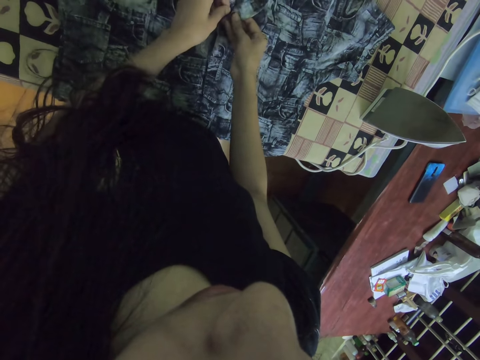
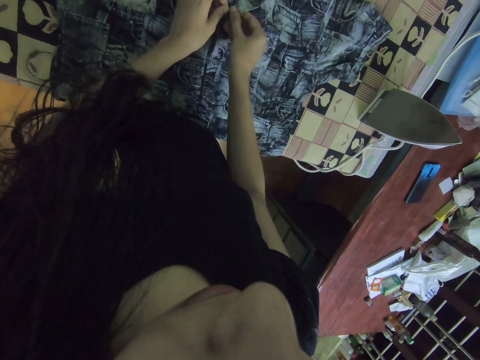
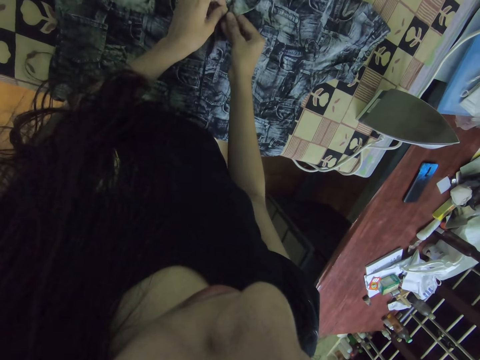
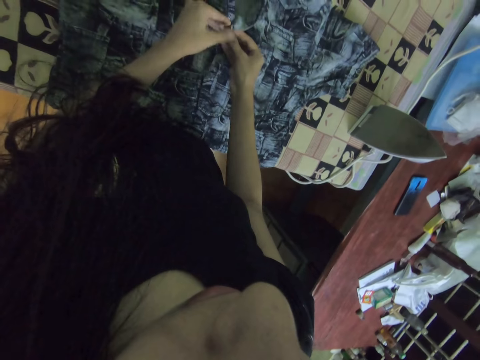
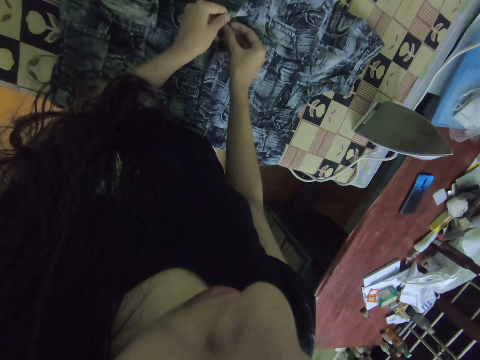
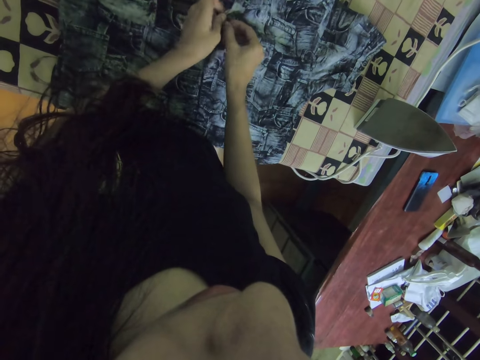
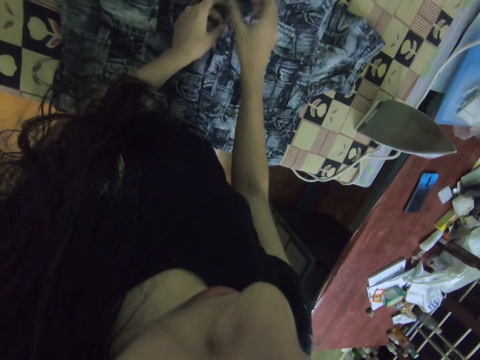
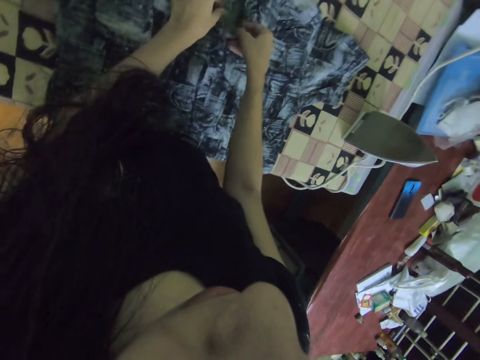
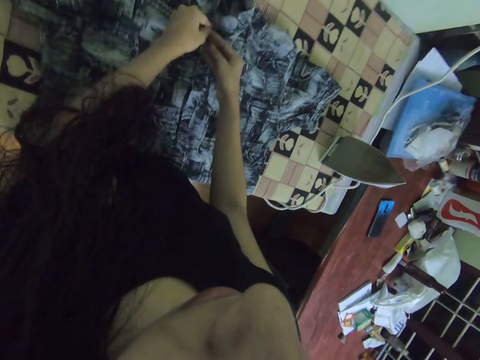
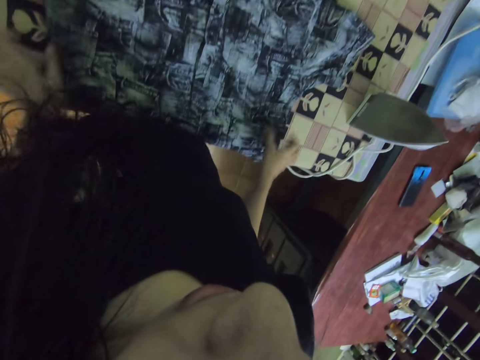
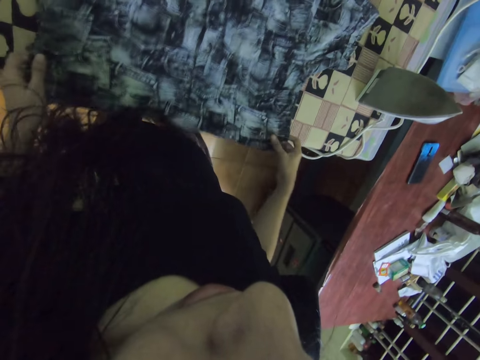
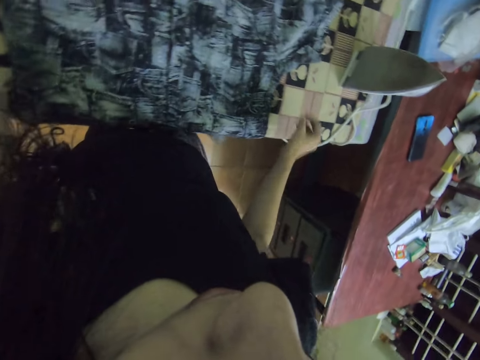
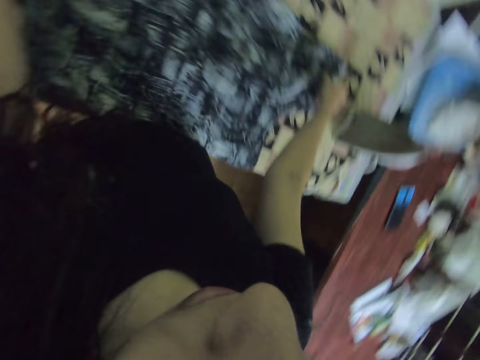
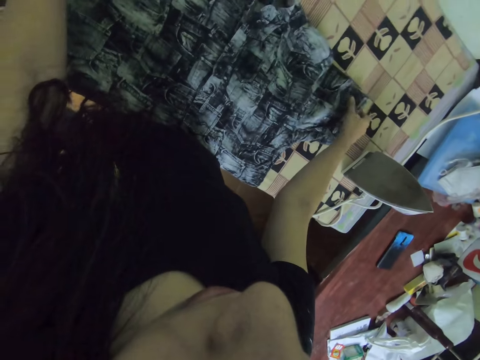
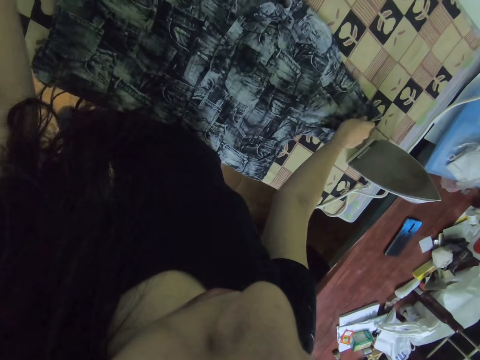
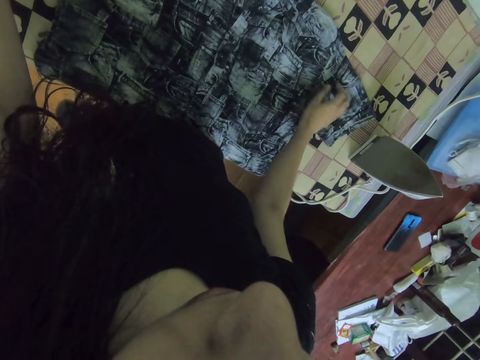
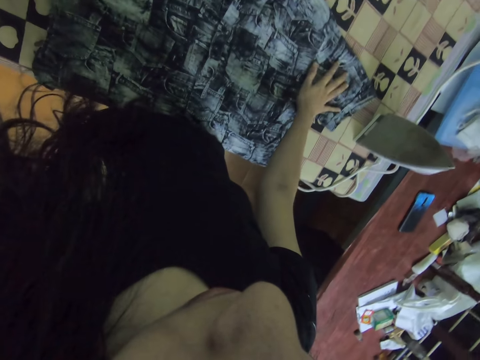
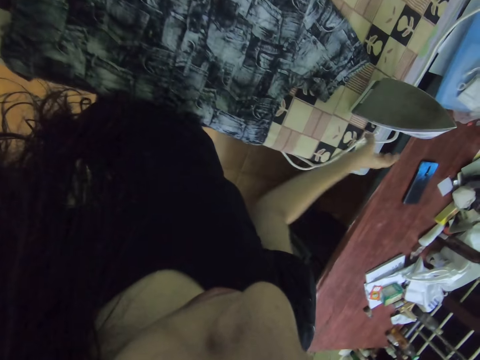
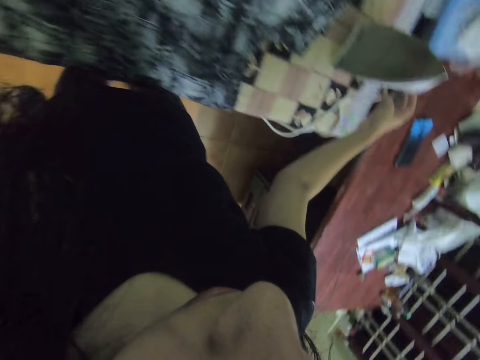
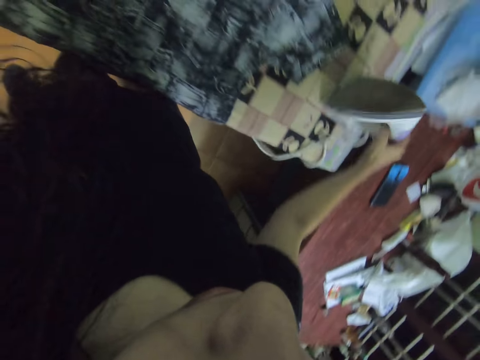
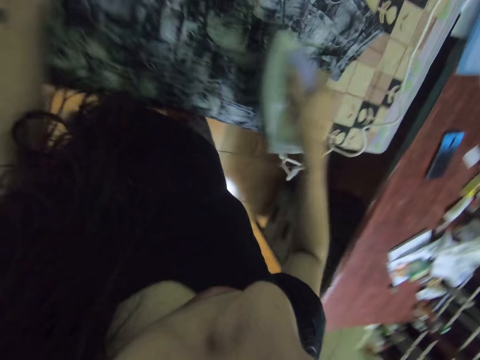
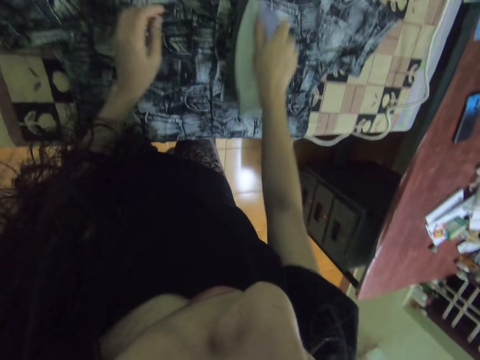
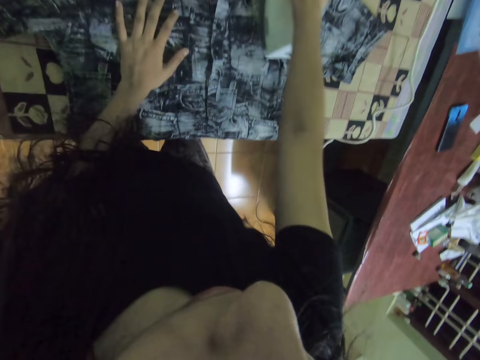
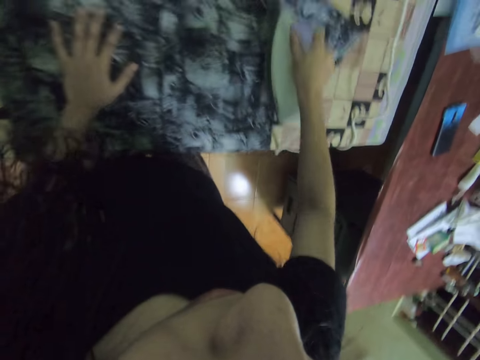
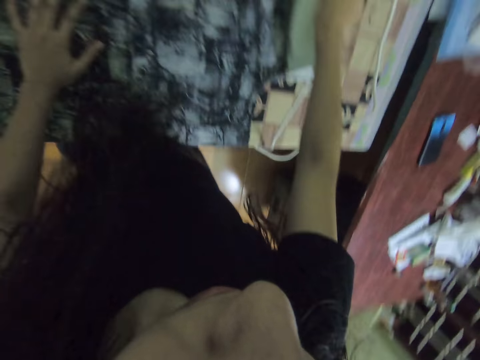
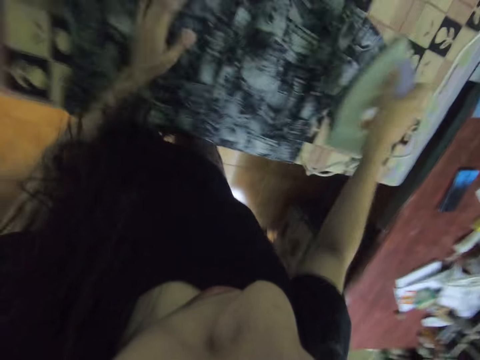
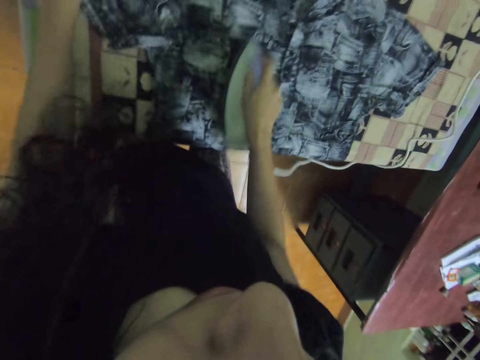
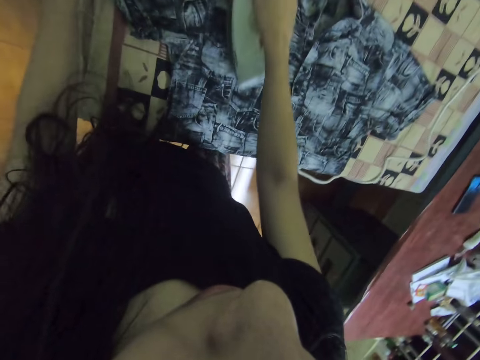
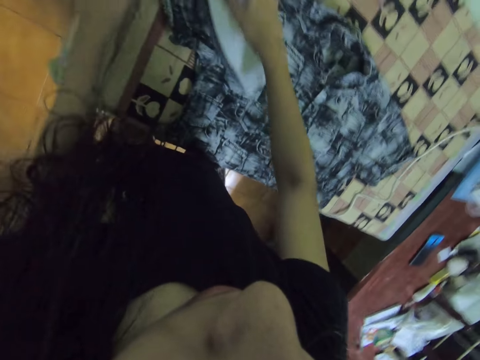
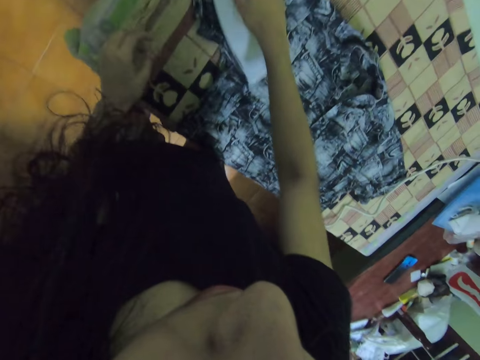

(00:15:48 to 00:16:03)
The camera wearer aligns the shirt on the table. They pick up the iron box with the right hand. They iron the shirt.

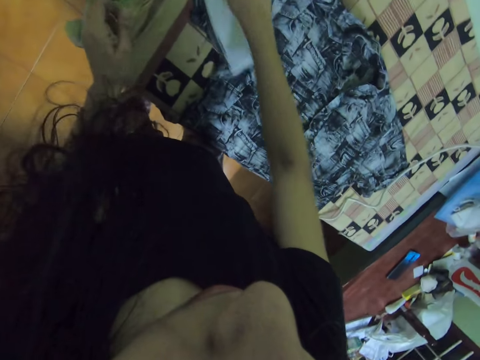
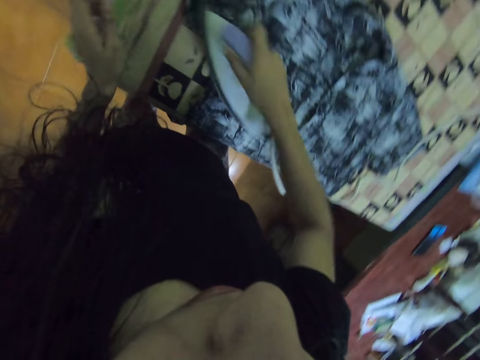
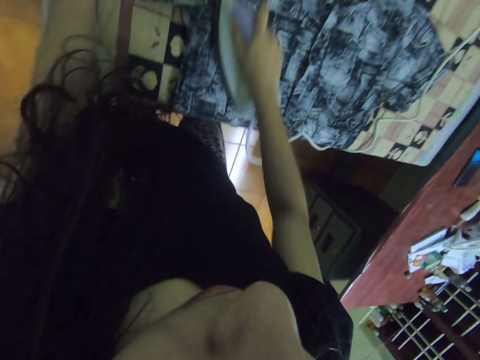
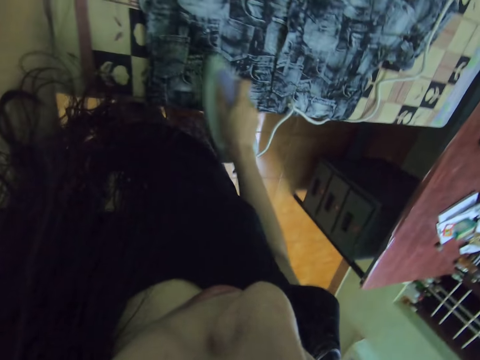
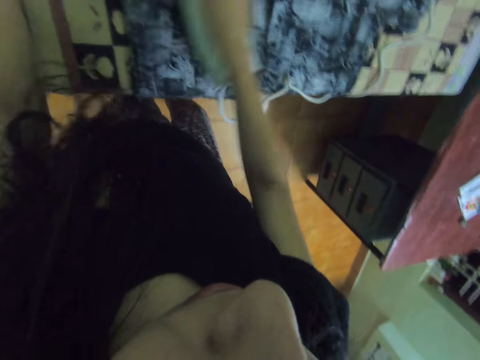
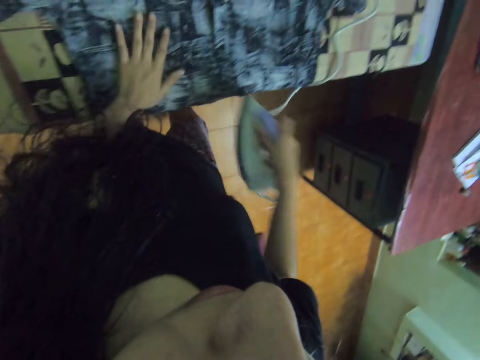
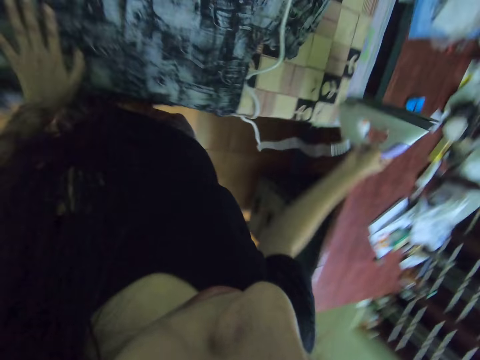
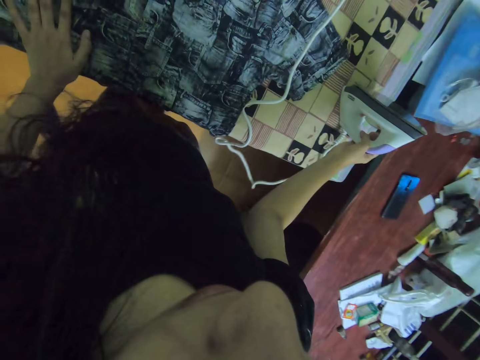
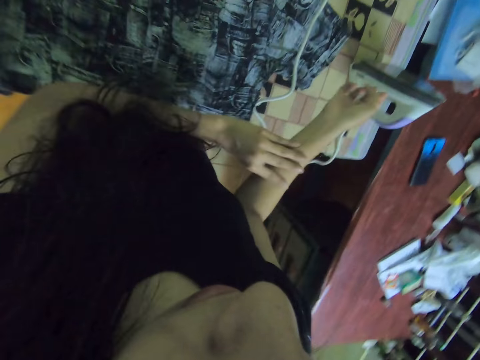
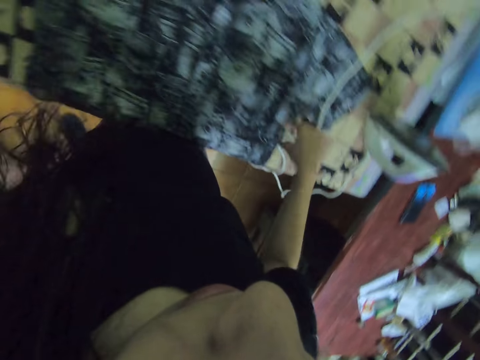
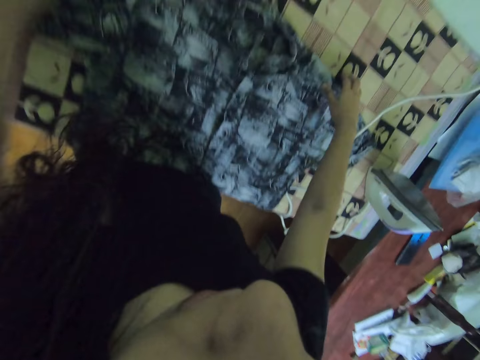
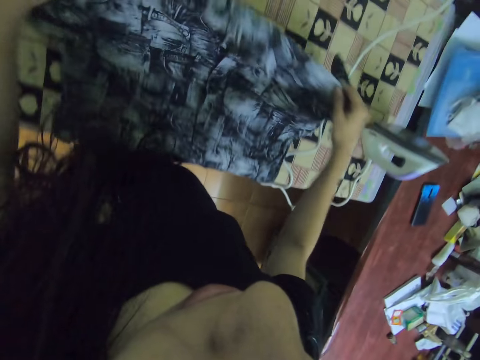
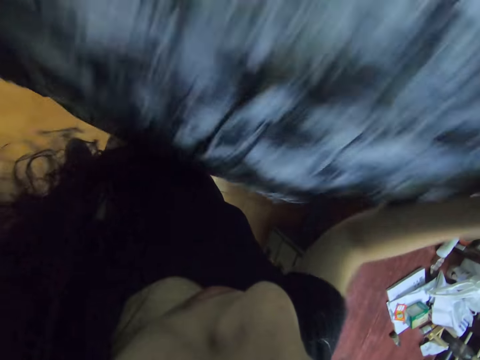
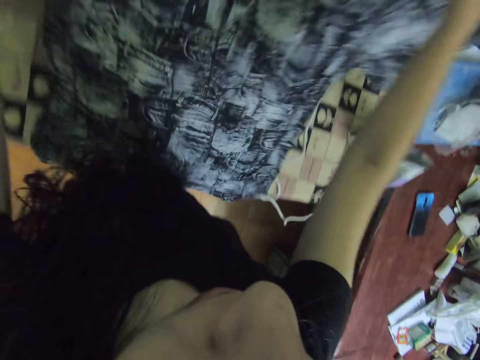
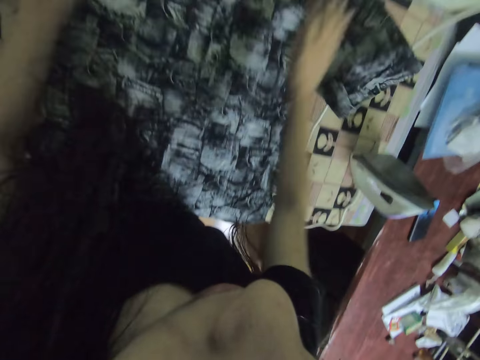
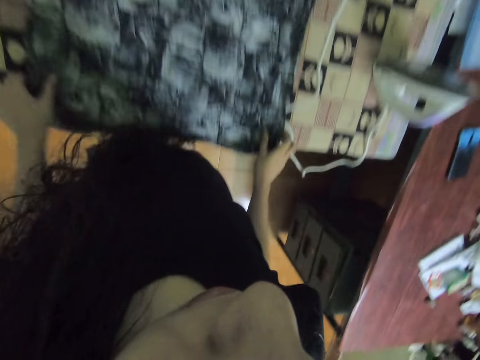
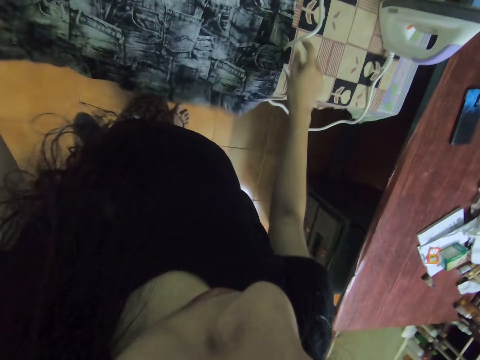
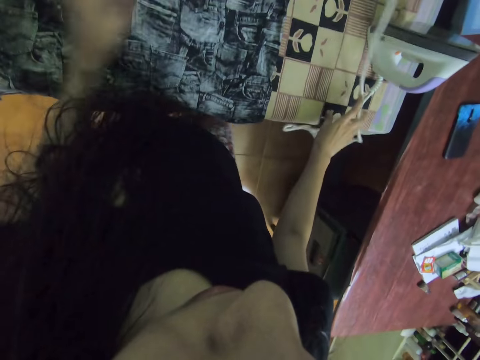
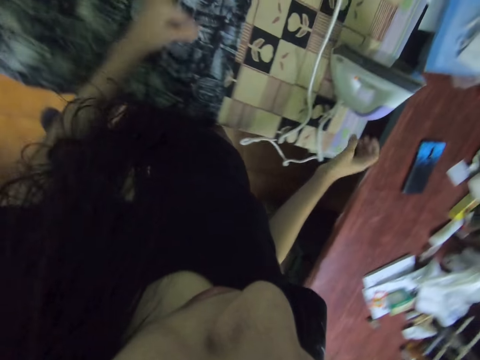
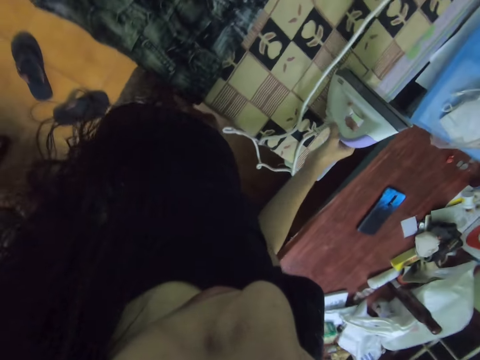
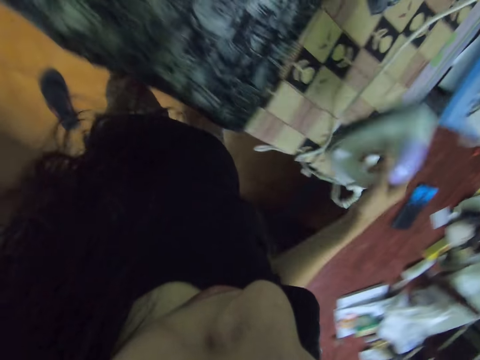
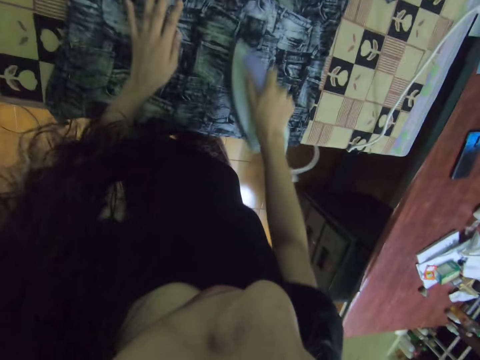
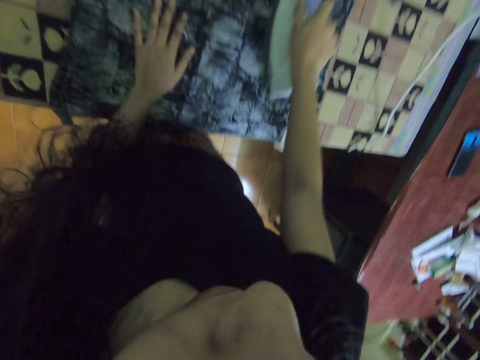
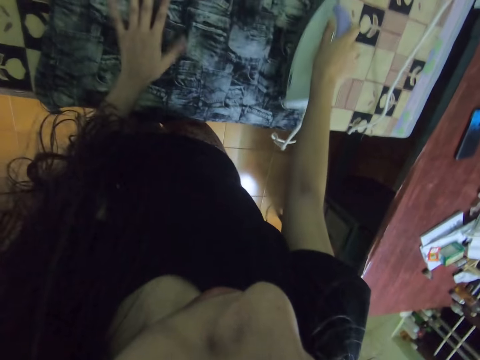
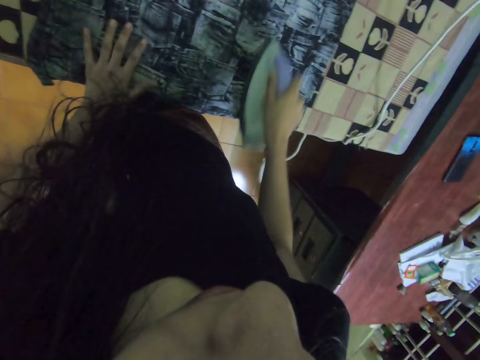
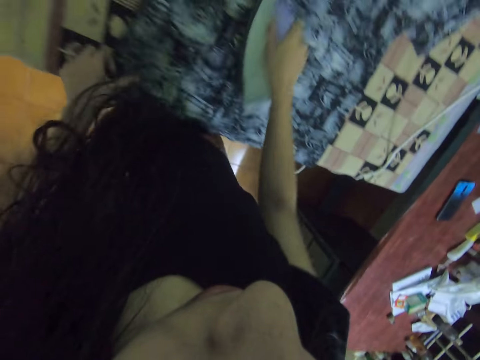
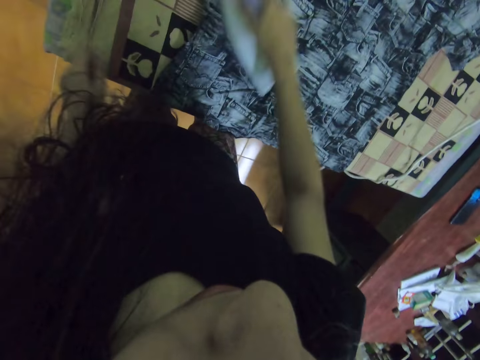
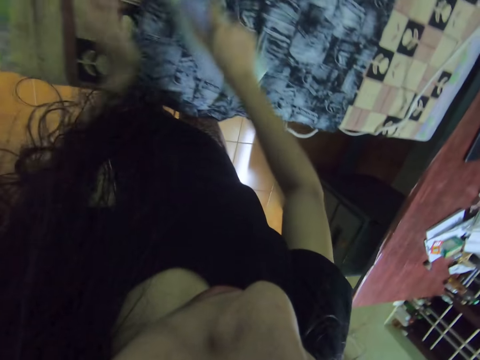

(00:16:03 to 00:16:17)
The camera wearer puts the iron box on the table. They wipe the hand. They pick up the shirt. They spread the shirt on the table. They put the shirt on the table. They straighten the shirt on the table. They move the iron box cable. They pick up the iron box. They iron the shirt.
